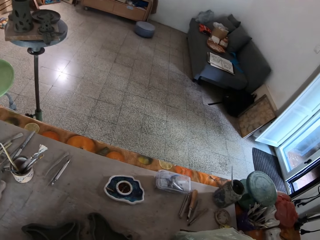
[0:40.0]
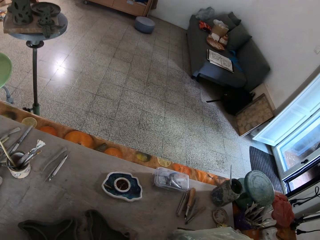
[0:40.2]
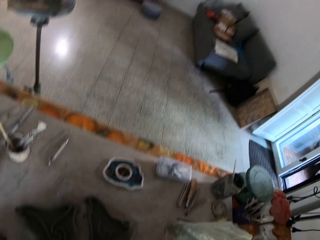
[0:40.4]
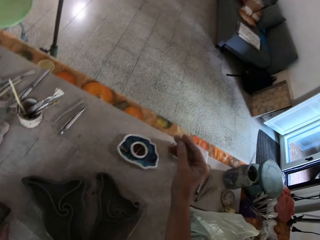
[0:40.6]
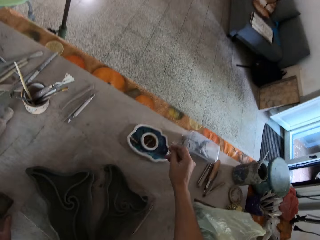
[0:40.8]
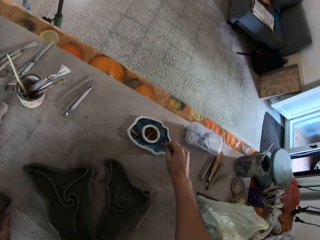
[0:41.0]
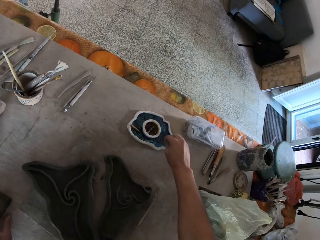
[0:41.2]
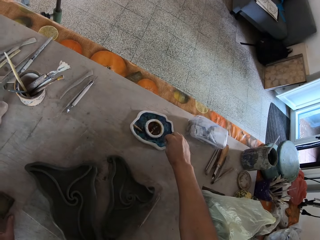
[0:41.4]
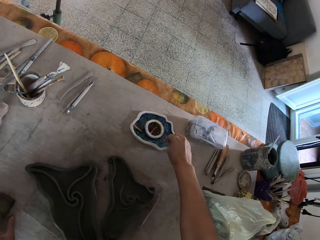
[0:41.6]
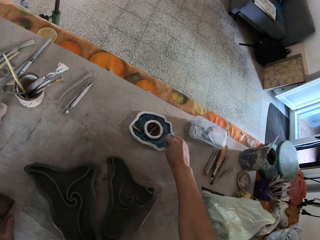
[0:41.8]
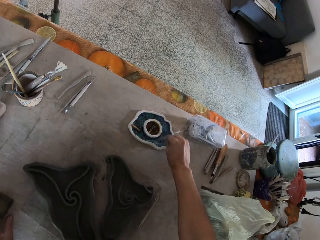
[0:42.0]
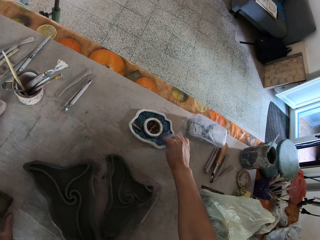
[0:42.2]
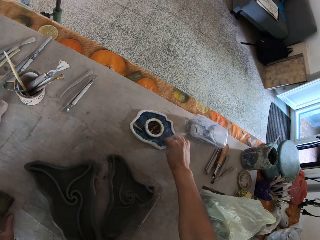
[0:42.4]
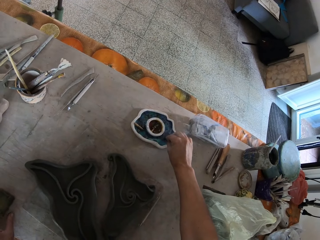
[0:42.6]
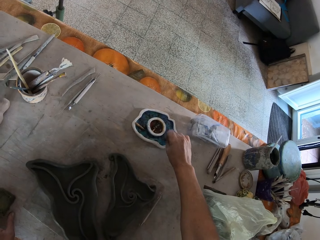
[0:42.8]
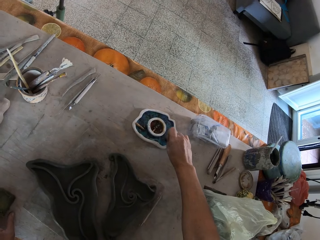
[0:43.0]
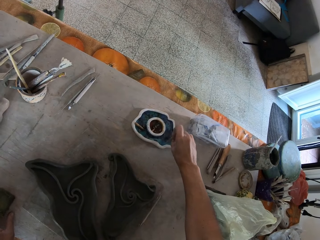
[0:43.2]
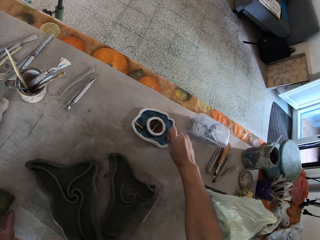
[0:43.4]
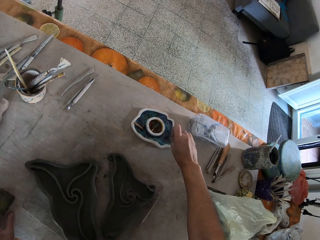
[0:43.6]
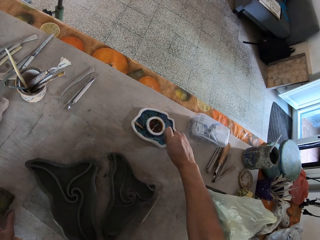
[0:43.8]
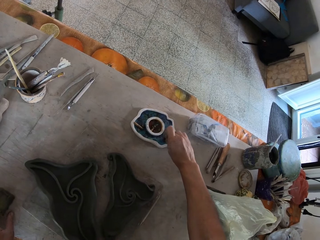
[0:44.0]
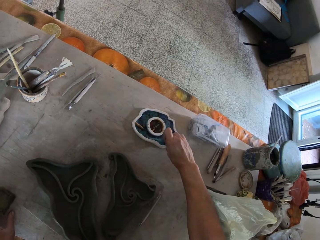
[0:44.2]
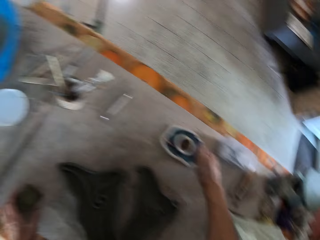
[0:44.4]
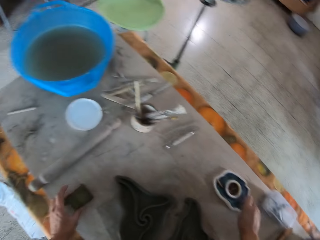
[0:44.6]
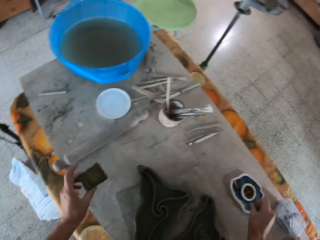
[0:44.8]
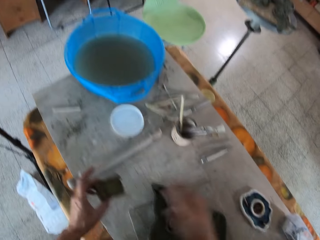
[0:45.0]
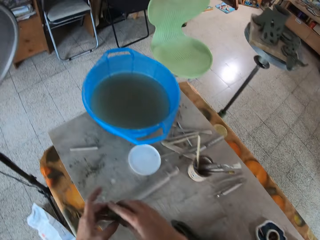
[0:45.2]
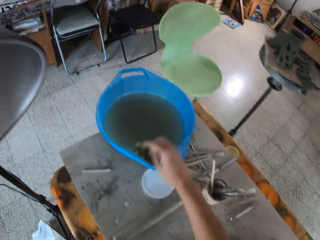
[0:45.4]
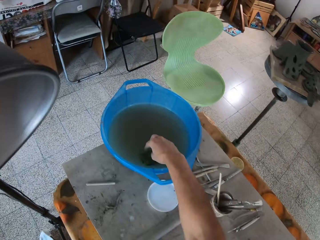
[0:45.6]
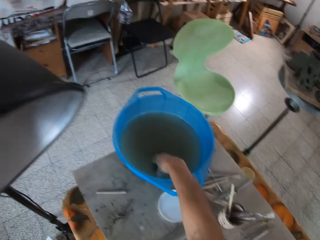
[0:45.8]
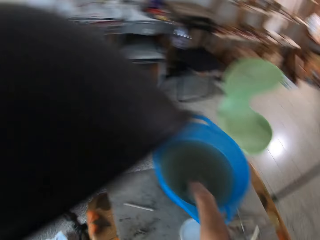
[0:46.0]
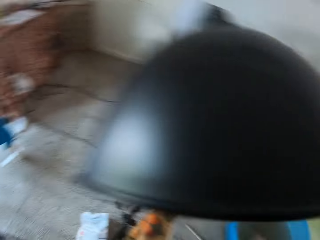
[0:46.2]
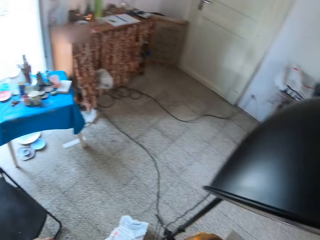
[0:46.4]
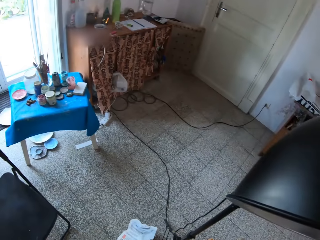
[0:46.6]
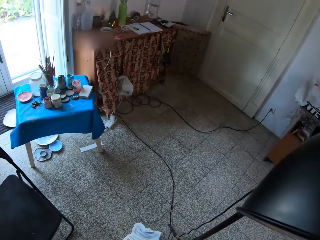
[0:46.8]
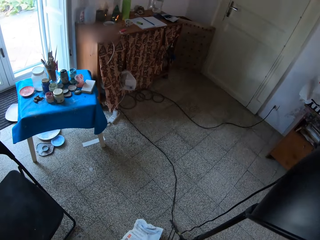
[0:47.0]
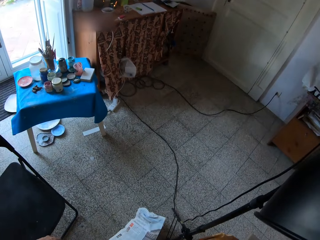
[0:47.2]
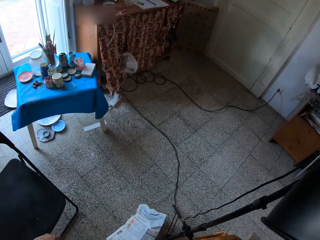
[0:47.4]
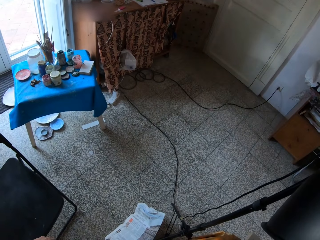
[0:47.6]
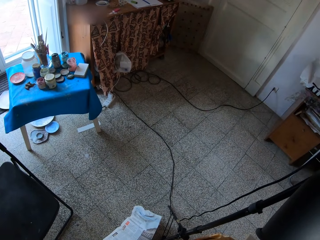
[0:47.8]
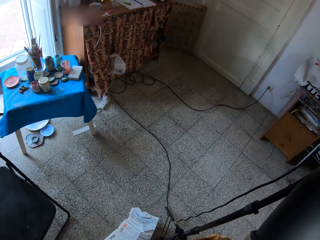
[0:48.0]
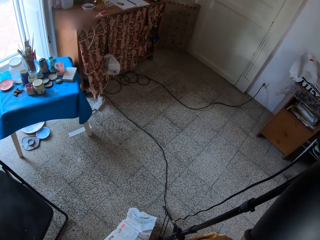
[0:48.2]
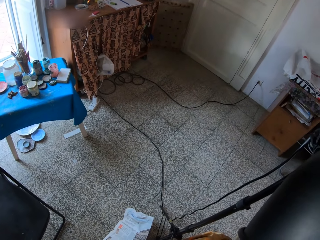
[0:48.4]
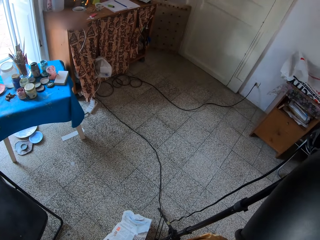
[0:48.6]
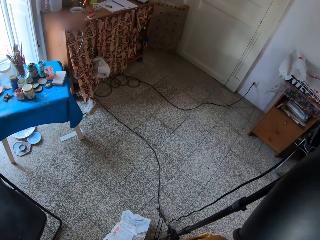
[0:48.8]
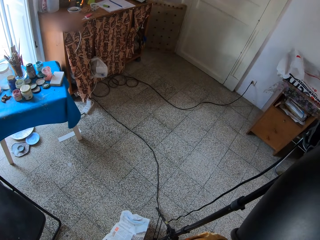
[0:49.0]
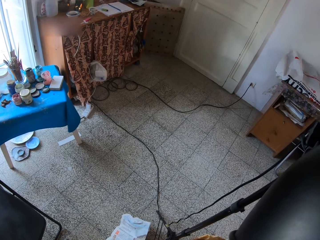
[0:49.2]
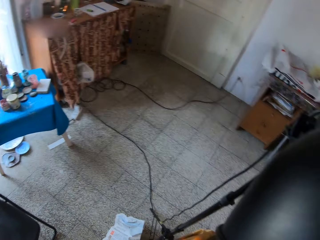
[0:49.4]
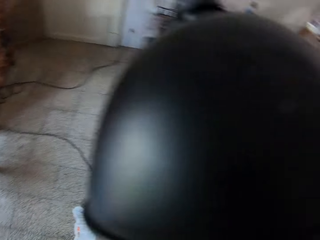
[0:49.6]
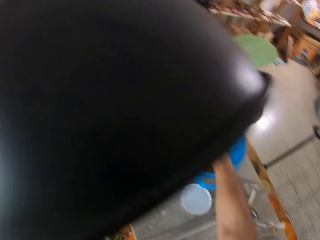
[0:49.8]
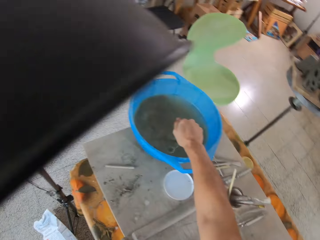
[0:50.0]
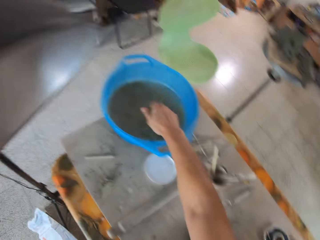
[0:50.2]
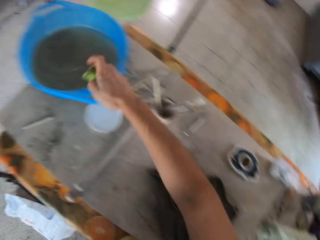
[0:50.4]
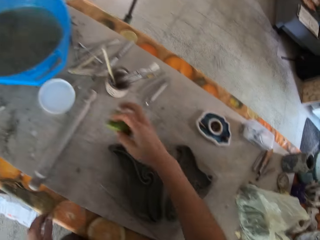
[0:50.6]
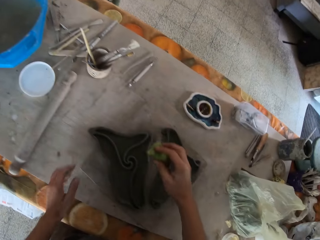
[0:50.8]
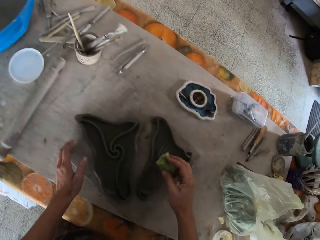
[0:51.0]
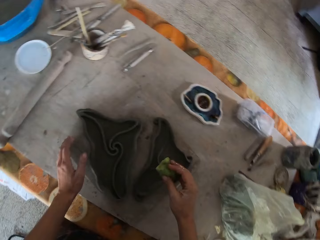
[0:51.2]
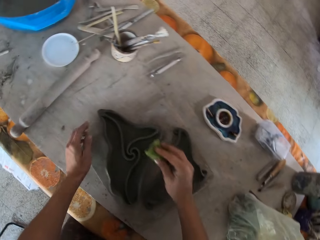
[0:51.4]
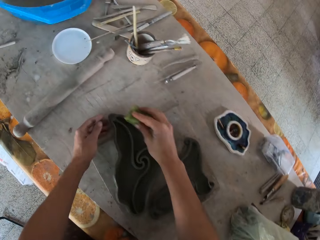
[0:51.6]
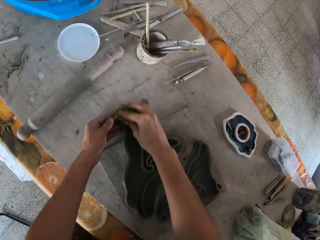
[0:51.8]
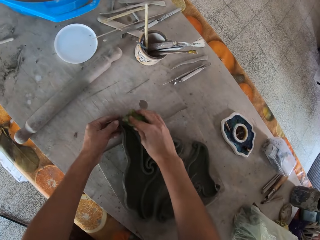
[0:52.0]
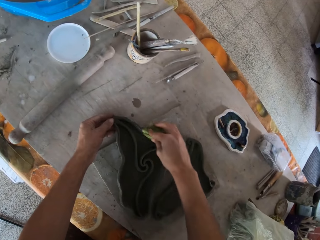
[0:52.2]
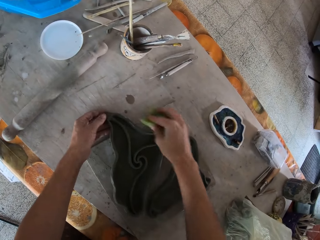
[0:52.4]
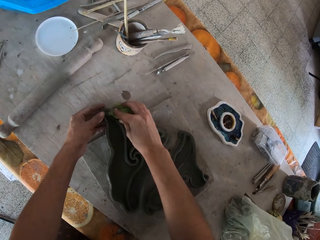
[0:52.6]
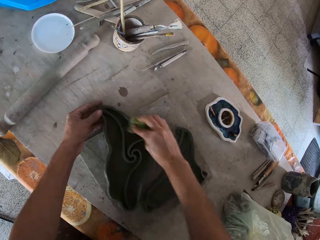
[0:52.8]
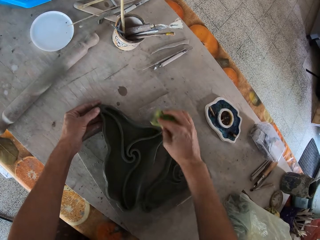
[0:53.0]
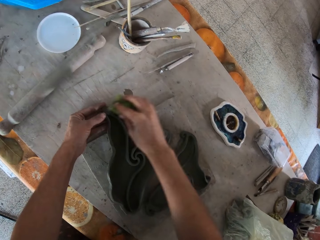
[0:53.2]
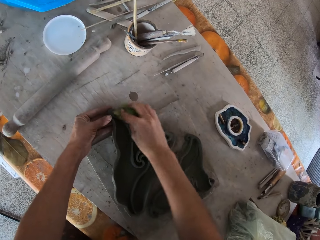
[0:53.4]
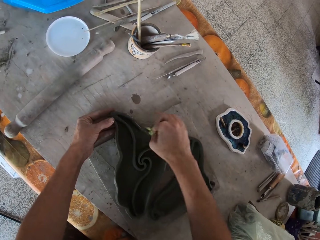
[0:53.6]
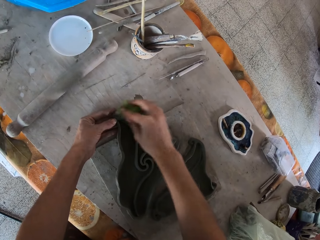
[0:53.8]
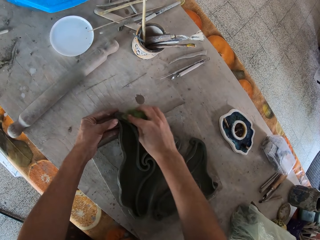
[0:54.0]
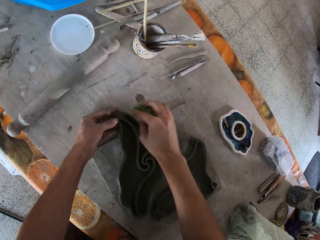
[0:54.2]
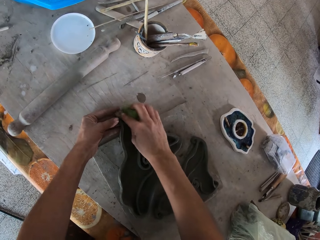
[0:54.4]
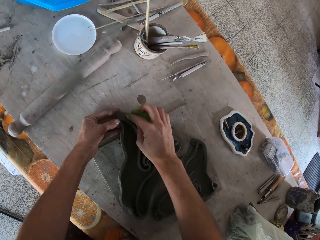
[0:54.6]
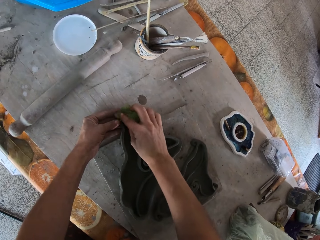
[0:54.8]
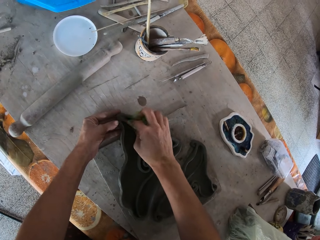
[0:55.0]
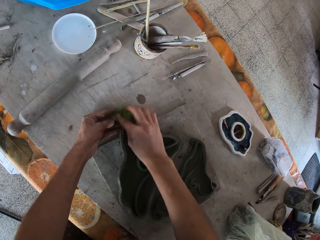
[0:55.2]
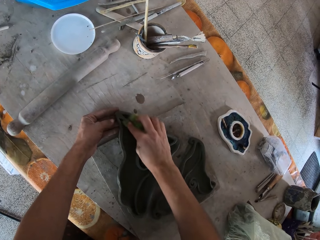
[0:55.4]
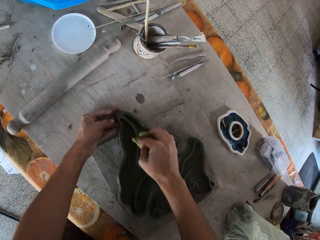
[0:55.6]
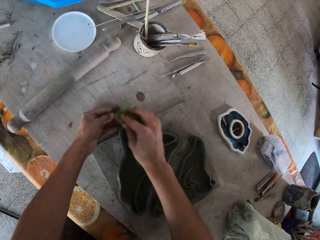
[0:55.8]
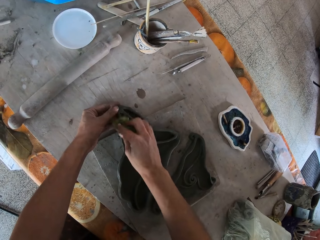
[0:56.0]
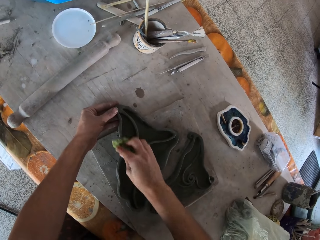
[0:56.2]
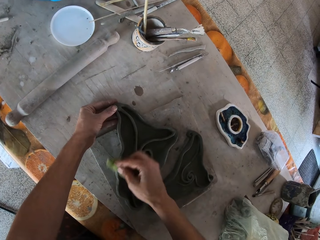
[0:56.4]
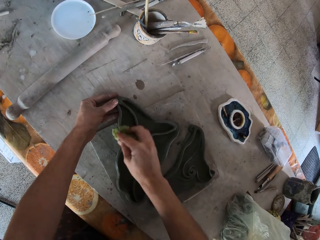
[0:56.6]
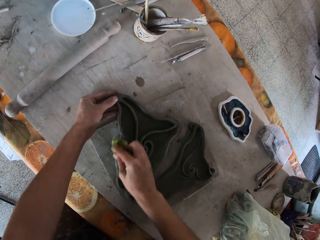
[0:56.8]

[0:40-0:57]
The camera wearer crushes the cigarette in the ashtray with his right hand. He picks the sponge from the table with his left hand. He passes the sponge to his right hand with his left hand. He dips the sponge into a blue plastic bowl of water with his right hand. He squeezes the sponge in the blue plastic bowl with his right hand. He holds a clay mold on a wood on the table with his left hand. He wipes the clay mold on the wood on the table with the sponge in his right hand.

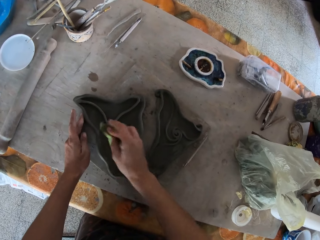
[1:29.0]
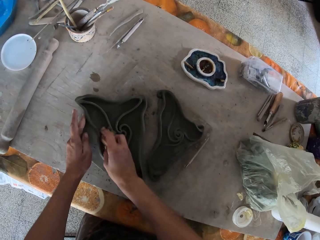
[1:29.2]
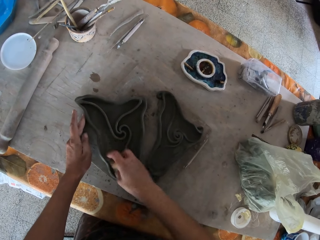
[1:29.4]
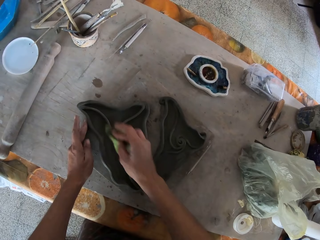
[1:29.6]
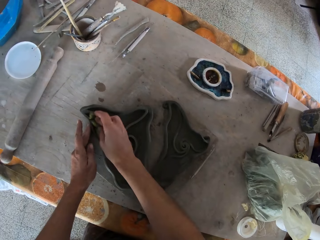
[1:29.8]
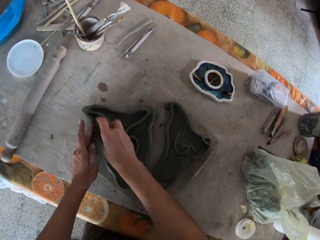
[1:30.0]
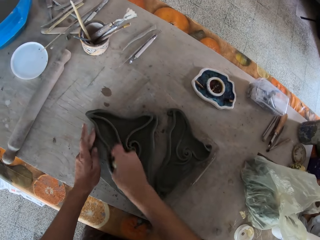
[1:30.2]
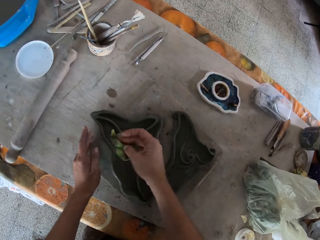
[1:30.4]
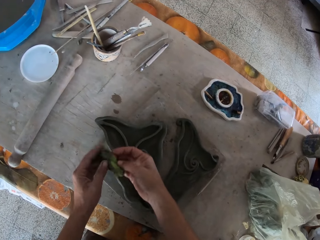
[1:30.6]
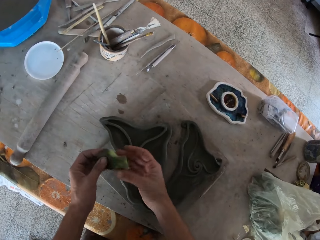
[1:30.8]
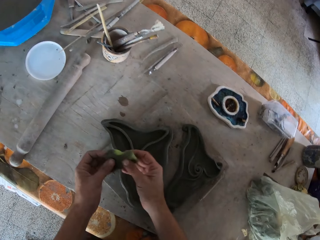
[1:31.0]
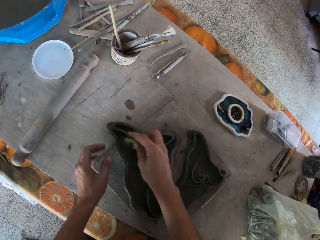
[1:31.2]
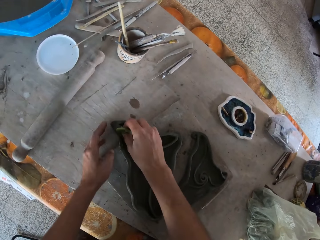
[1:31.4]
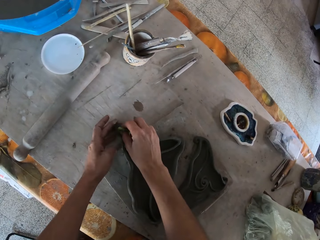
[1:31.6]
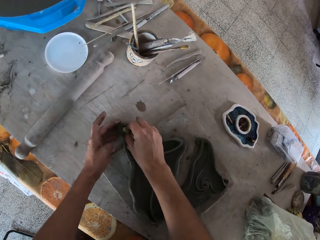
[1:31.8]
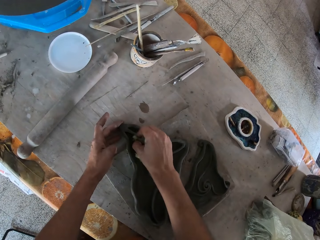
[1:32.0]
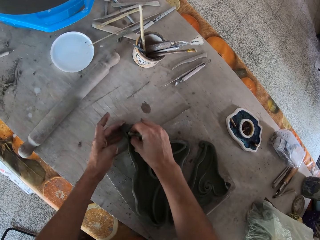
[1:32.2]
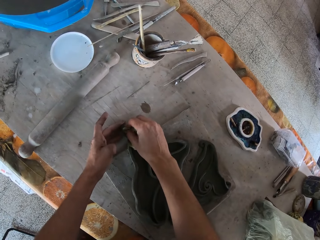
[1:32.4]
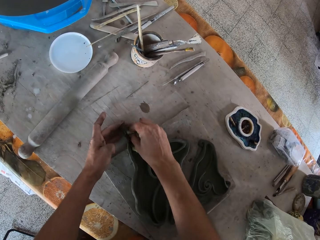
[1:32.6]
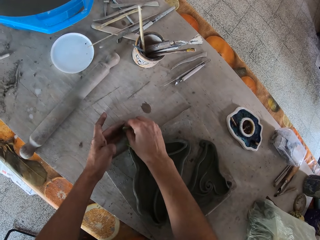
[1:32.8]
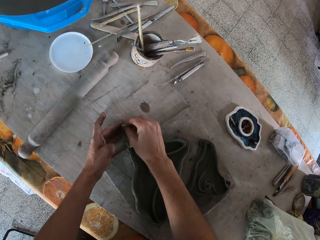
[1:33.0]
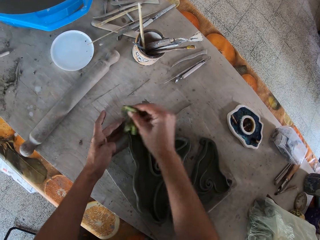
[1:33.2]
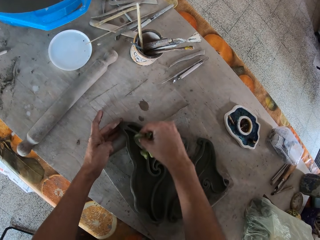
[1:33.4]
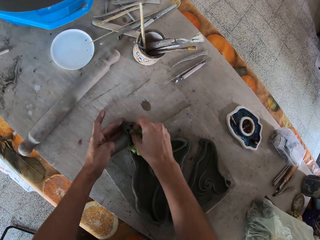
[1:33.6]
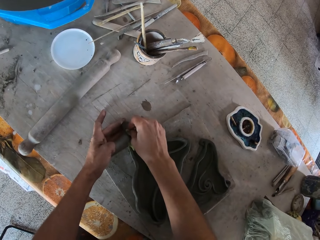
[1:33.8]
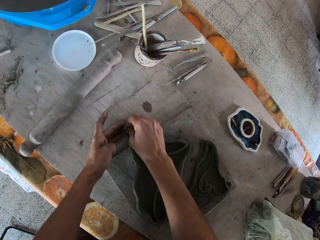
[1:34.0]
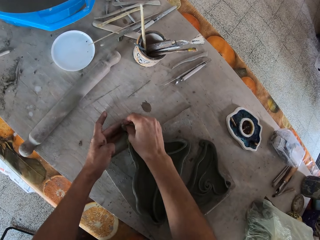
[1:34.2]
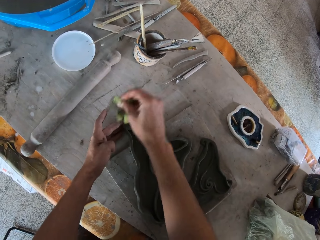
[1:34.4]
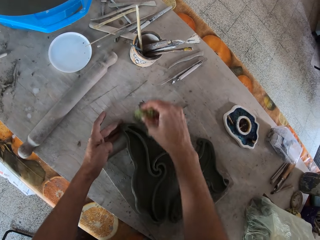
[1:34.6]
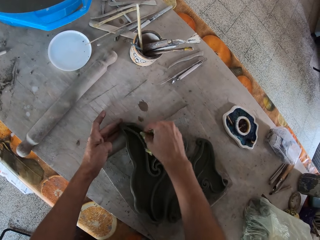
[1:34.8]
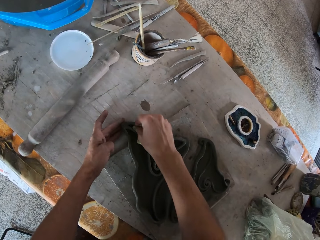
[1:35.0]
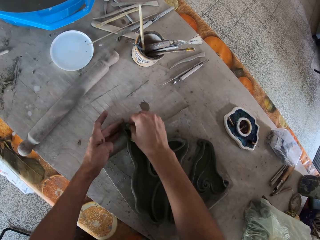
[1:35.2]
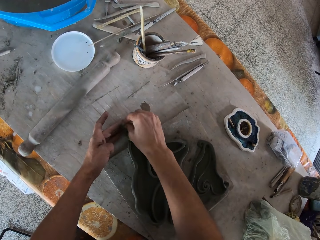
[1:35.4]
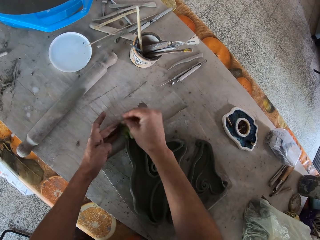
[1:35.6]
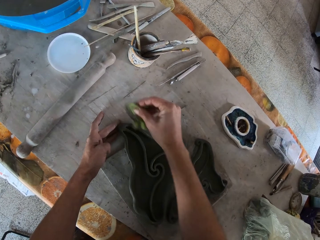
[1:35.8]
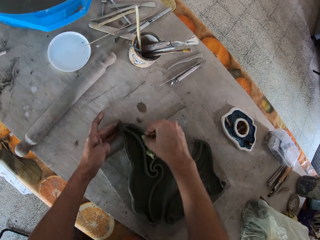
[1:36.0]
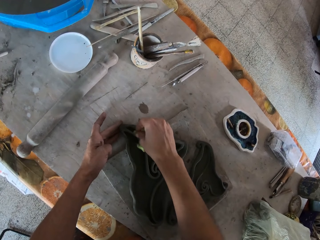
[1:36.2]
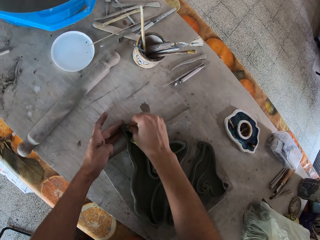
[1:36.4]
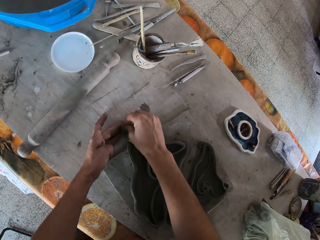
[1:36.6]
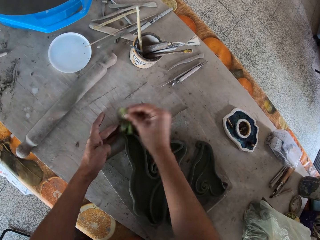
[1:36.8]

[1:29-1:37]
The camera wearer holds the sponge with both hands. He places the sponge in his right hand. He holds the clay mold on the table with his left hand. He wipes the clay mold on the table with the sponge in his right hand.
